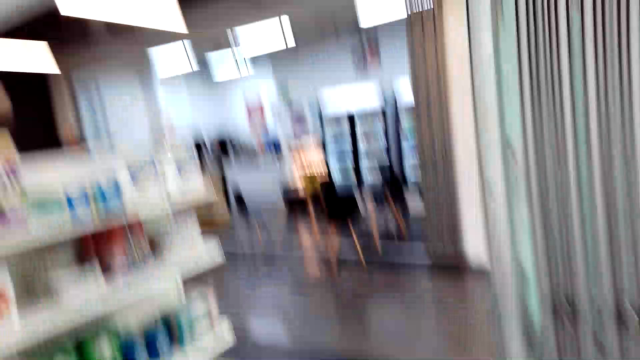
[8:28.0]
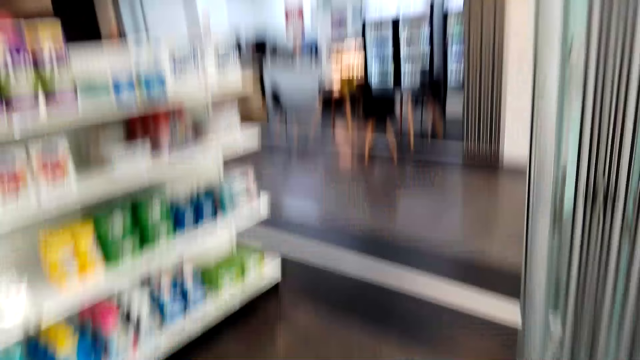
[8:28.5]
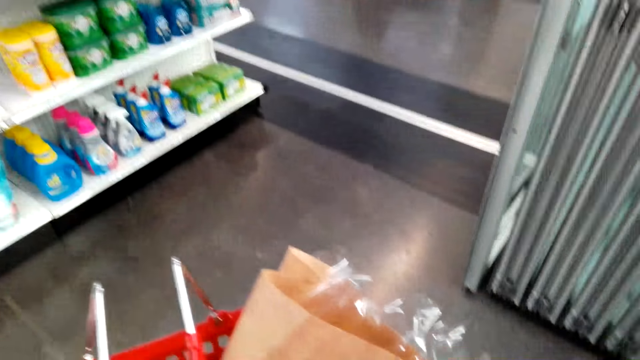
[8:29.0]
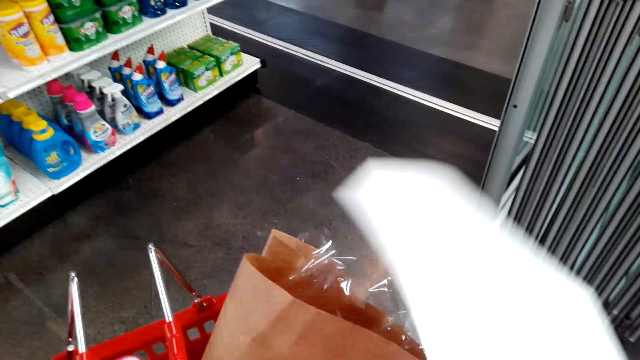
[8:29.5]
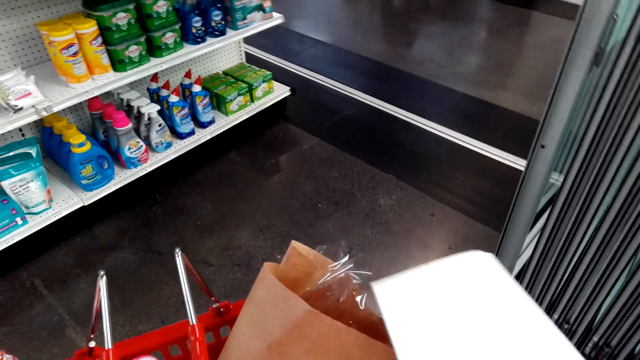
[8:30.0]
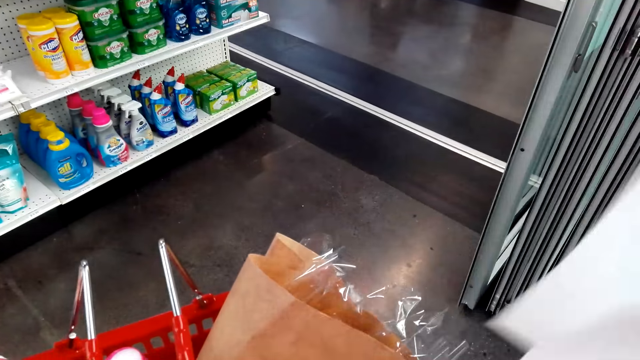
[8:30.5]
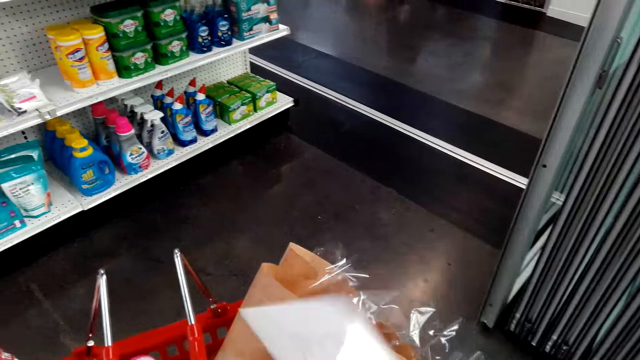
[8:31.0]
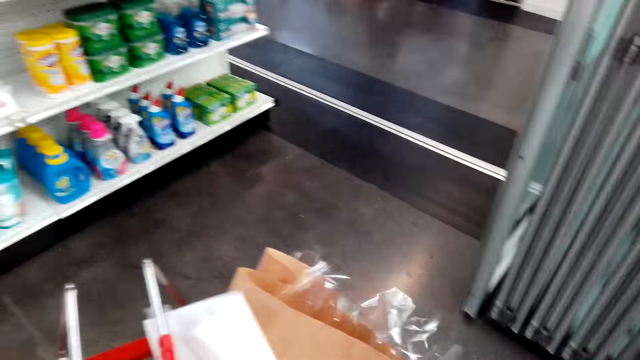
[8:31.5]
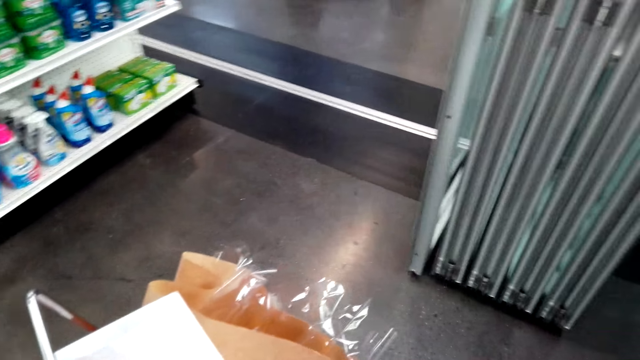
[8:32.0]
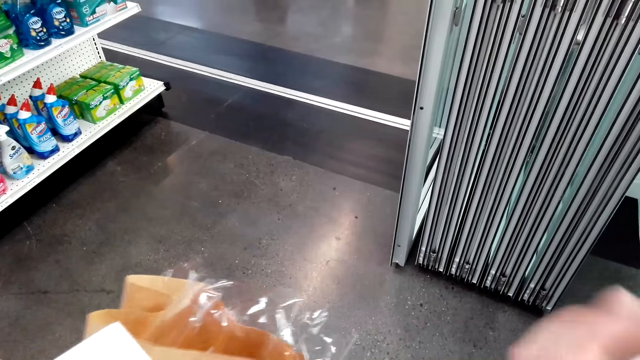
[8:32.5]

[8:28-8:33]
The camera wearer looks around. They put the piece of paper in the shopping basket.

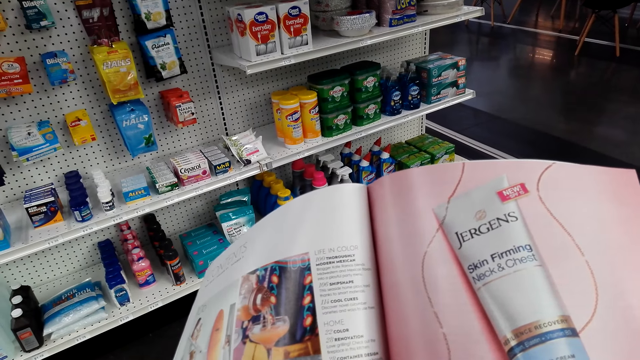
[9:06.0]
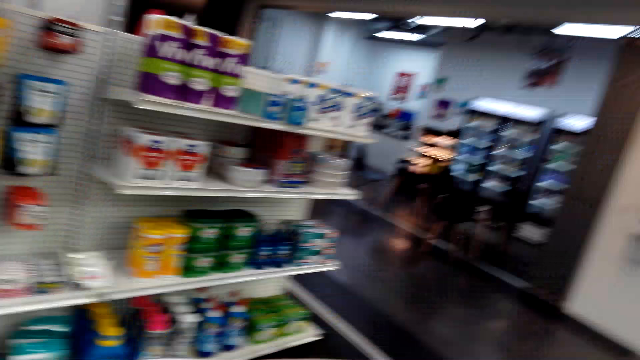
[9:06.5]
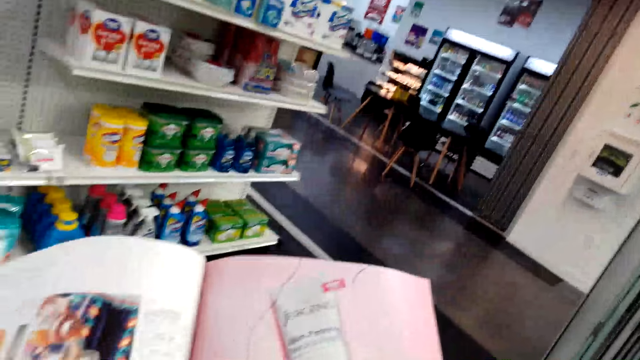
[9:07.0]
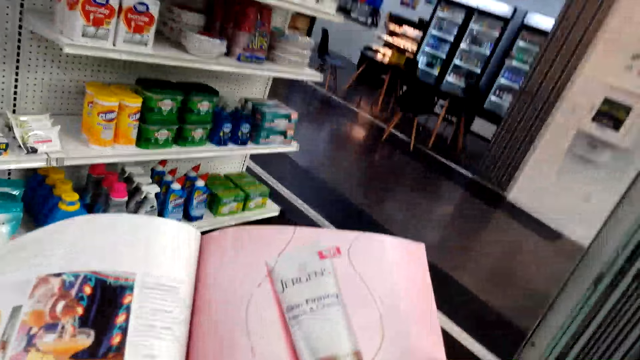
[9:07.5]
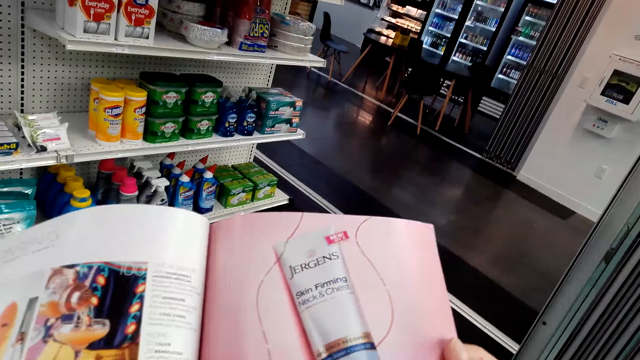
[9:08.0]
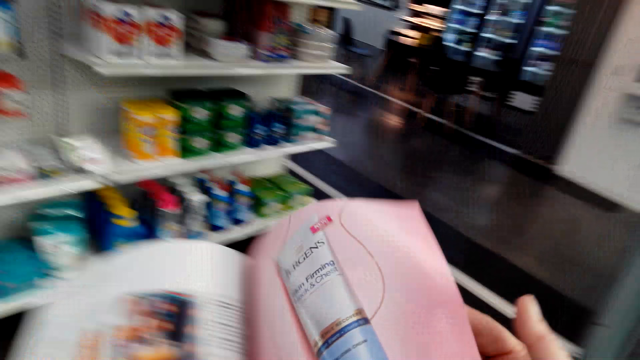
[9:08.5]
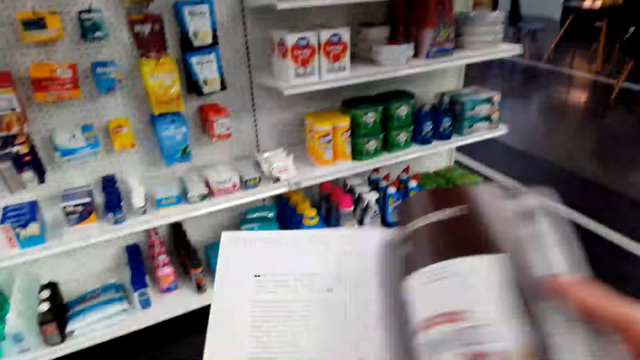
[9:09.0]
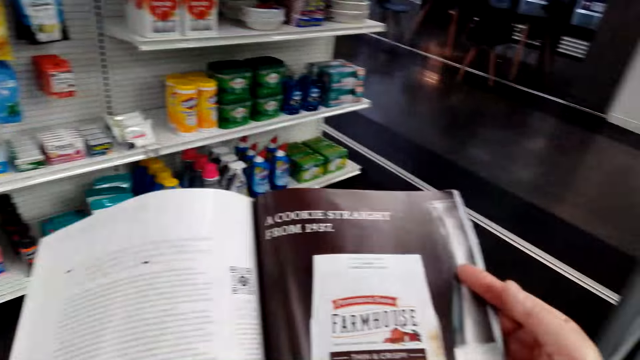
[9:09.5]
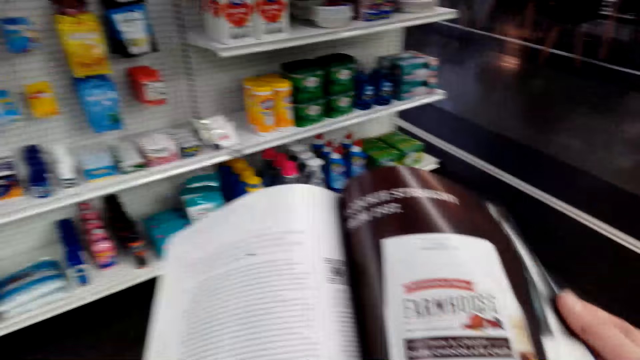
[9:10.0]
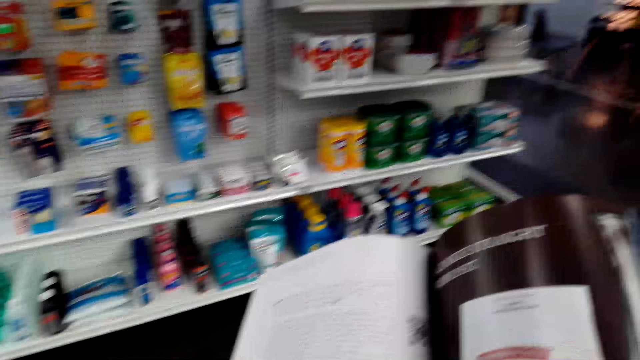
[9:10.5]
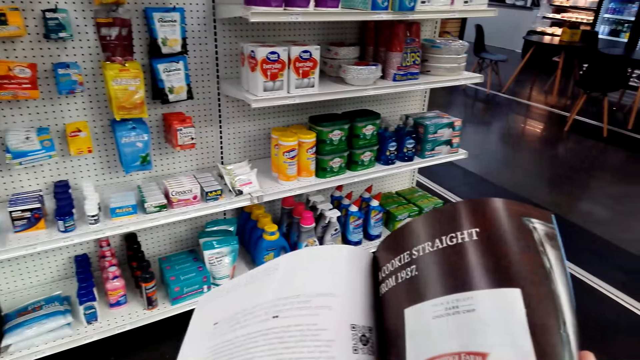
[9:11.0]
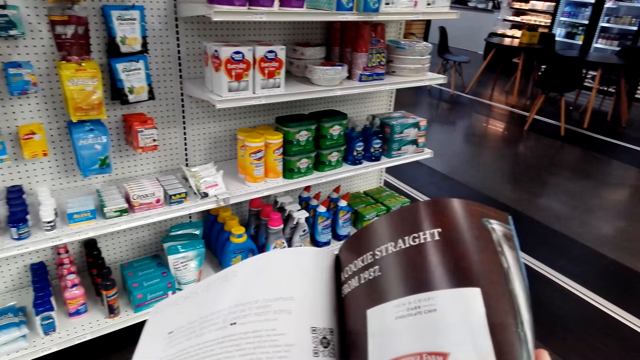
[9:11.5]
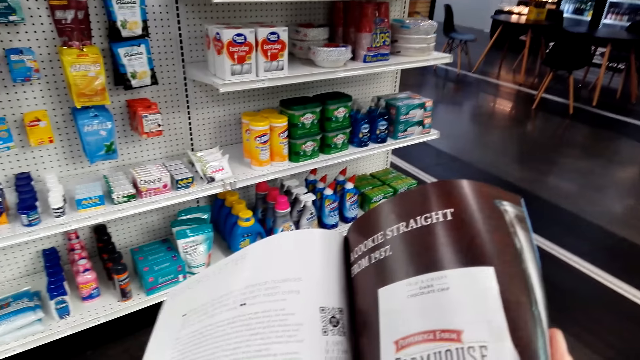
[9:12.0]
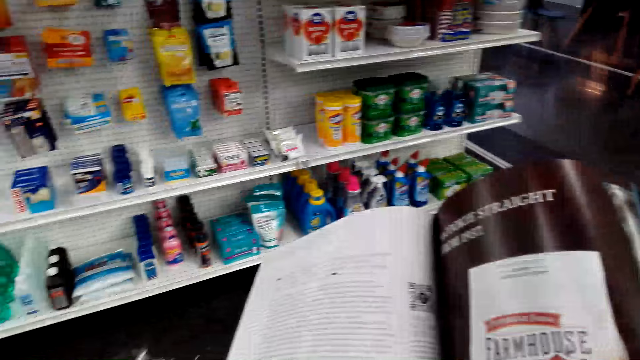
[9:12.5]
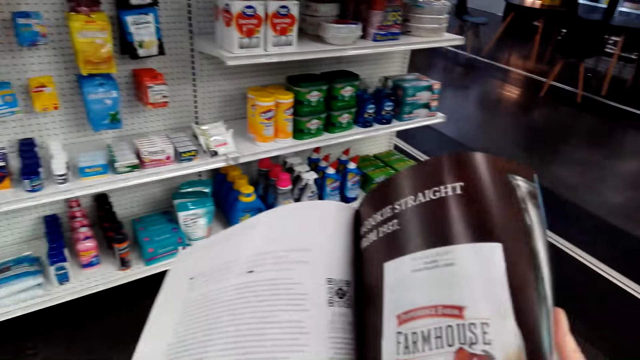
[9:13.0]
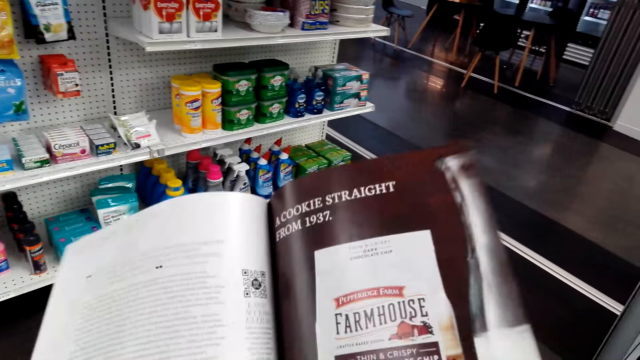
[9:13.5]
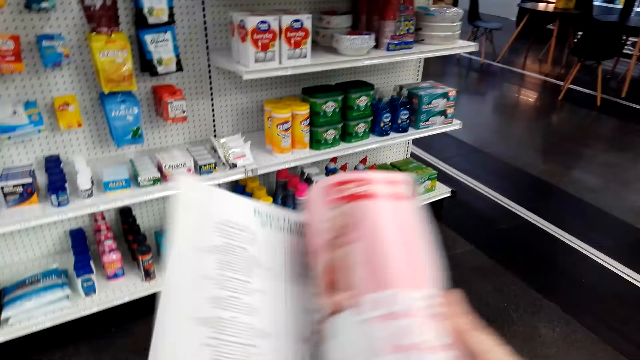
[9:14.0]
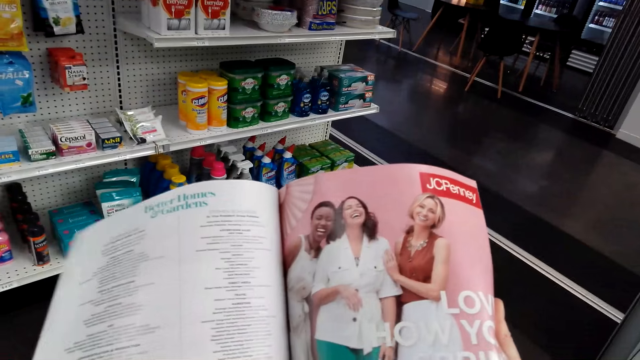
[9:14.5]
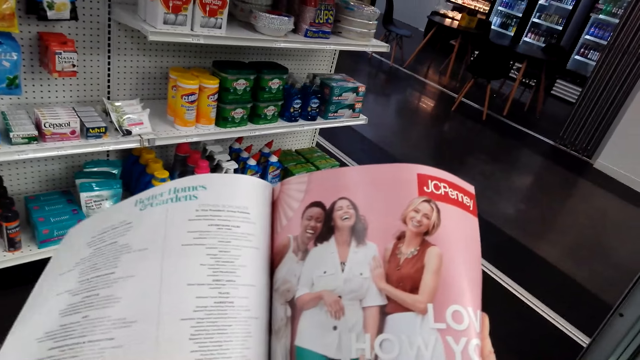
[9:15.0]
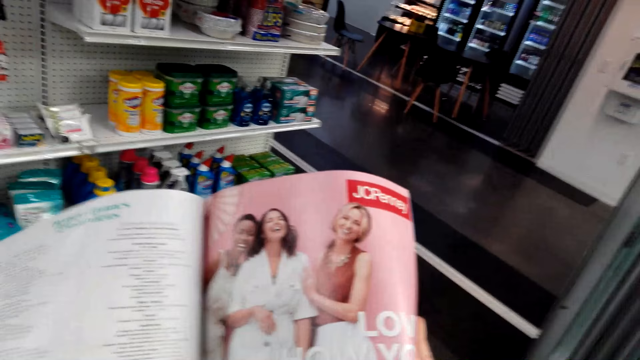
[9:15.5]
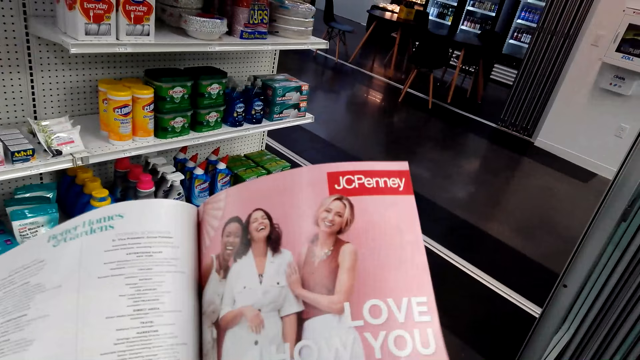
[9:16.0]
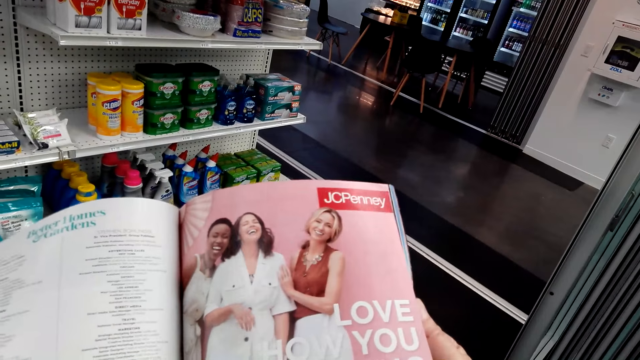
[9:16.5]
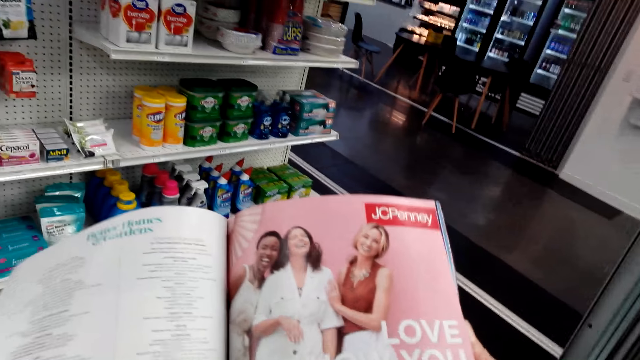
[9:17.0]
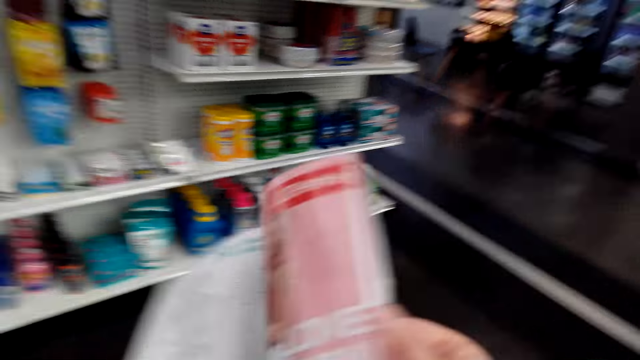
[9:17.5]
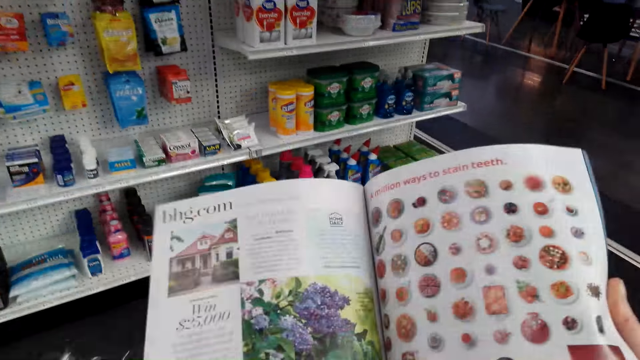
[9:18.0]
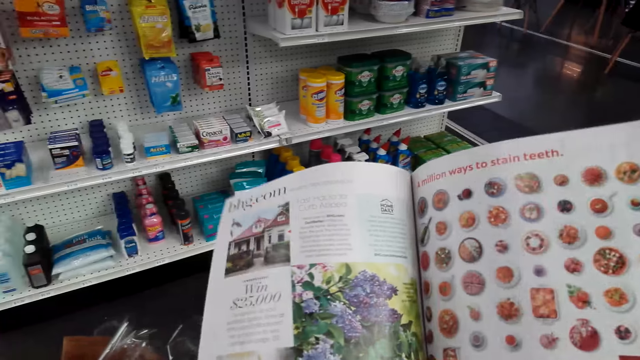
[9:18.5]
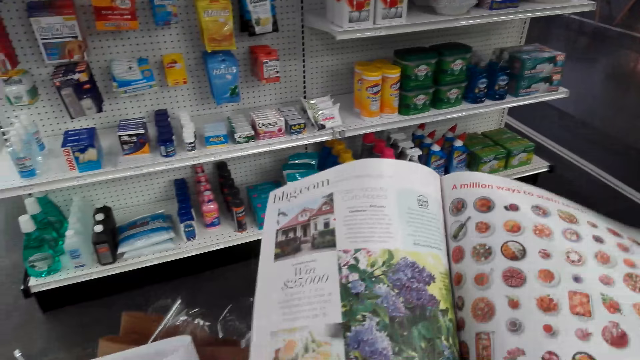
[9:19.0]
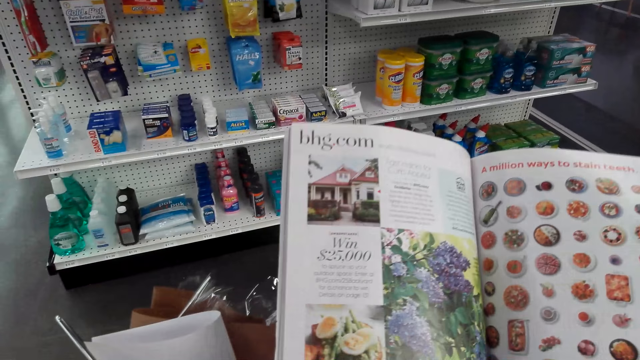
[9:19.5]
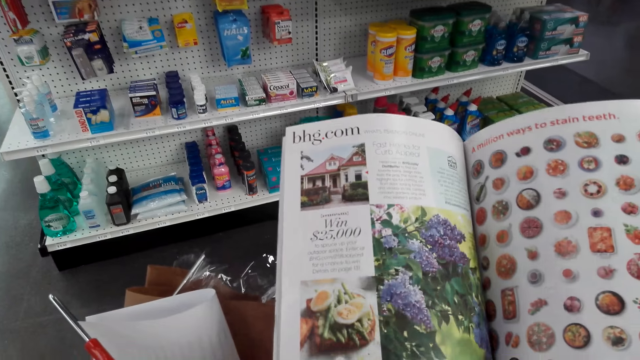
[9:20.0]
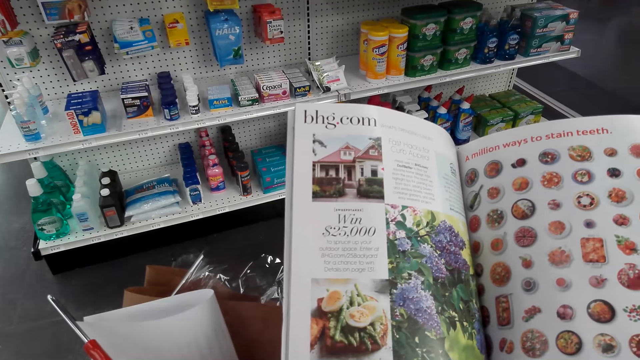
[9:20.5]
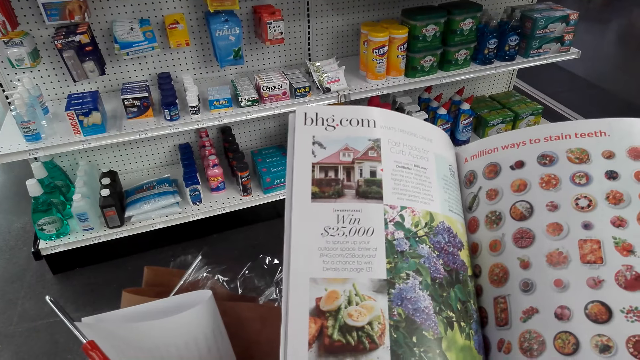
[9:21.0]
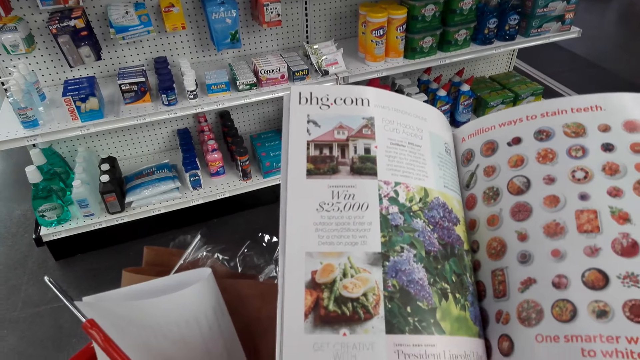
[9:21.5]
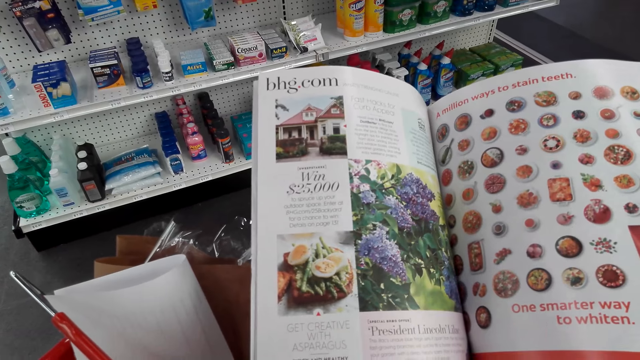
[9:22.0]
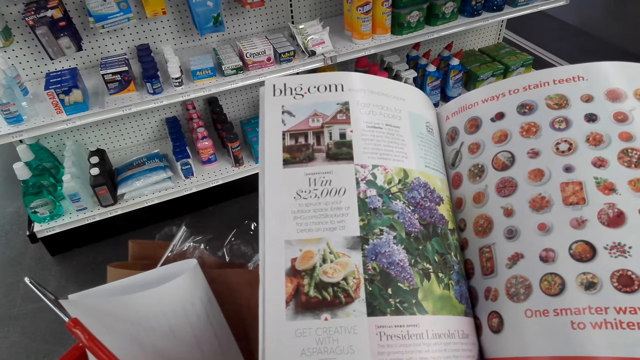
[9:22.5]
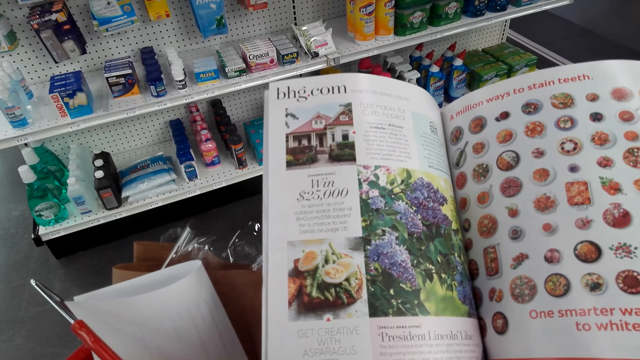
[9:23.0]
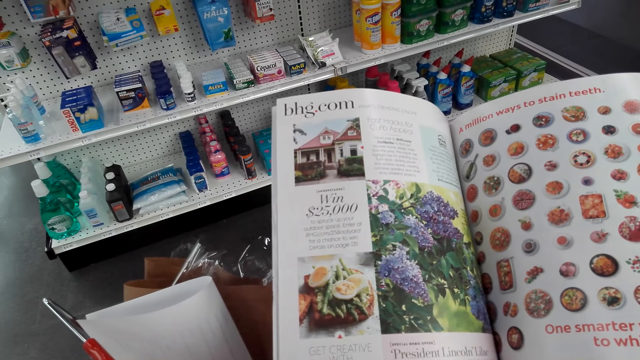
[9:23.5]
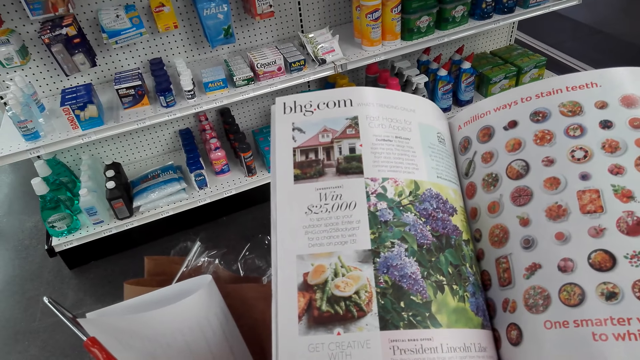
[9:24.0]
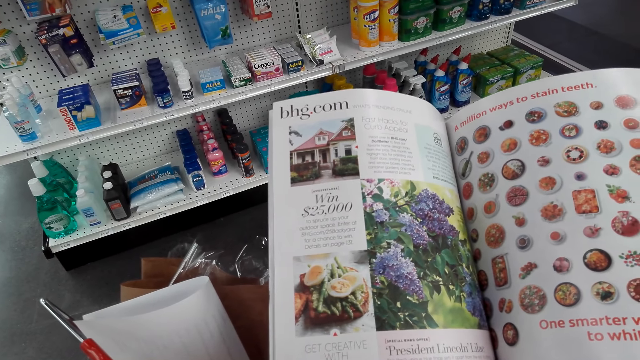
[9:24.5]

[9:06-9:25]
The camera wearer flips the magazine. They read the magazine. They flip the magazine. They read the magazine. They flip the magazine. They read the magazine.
